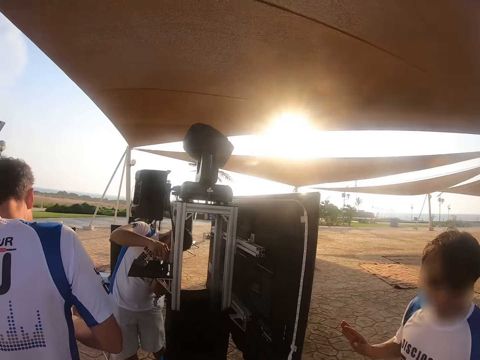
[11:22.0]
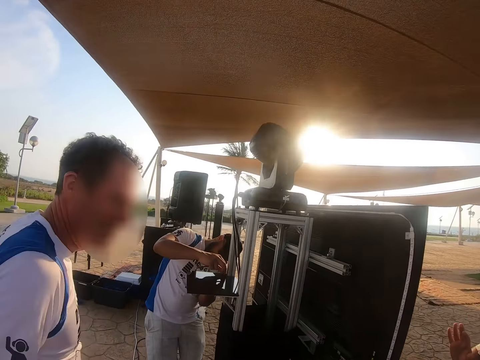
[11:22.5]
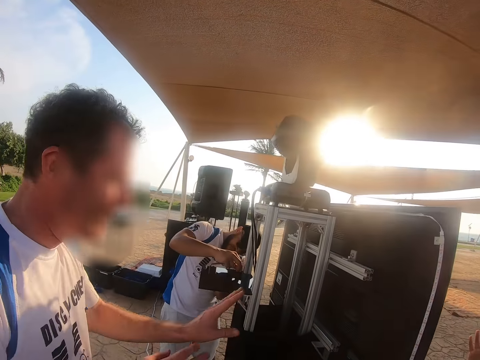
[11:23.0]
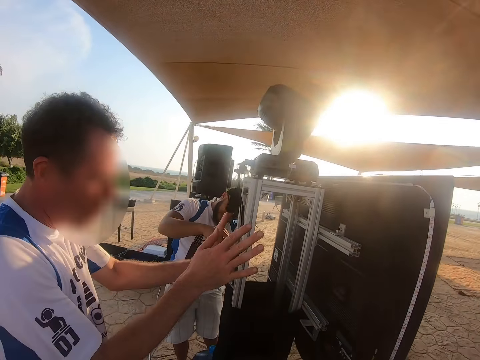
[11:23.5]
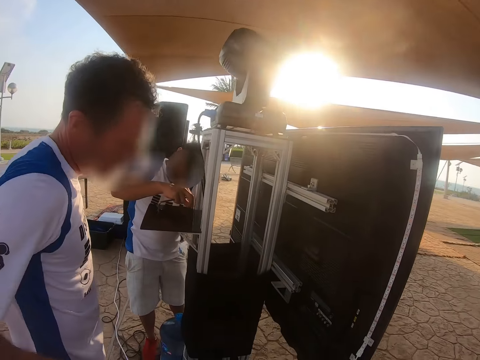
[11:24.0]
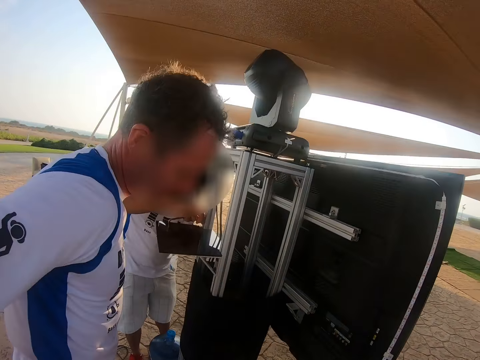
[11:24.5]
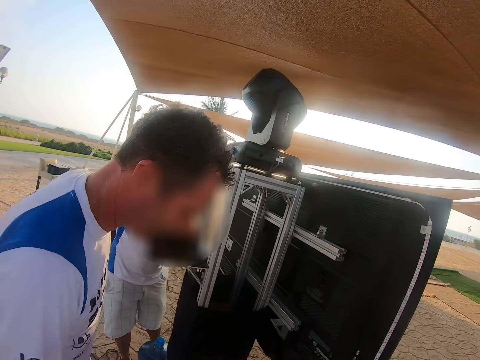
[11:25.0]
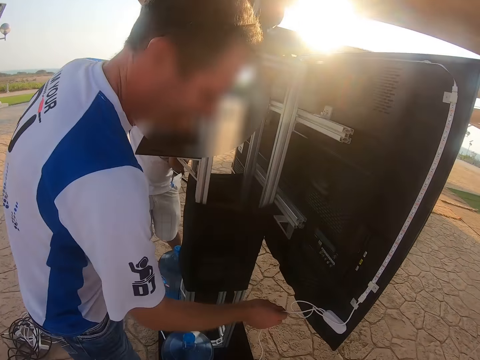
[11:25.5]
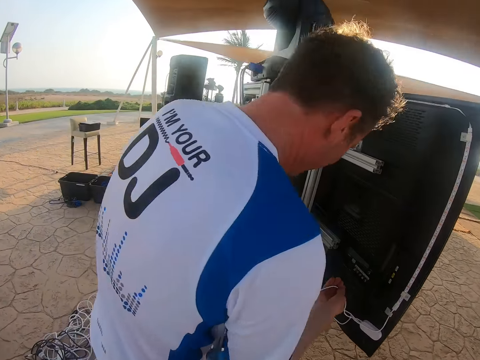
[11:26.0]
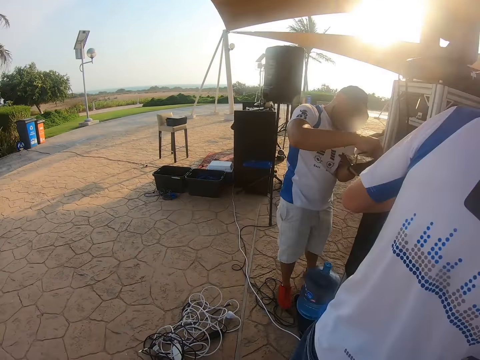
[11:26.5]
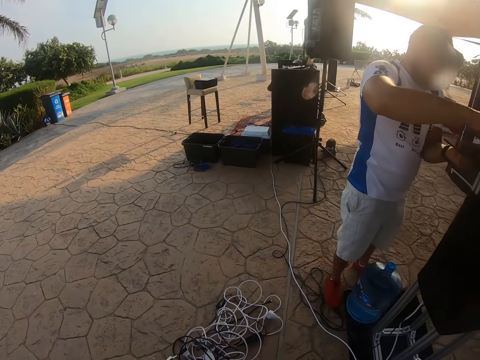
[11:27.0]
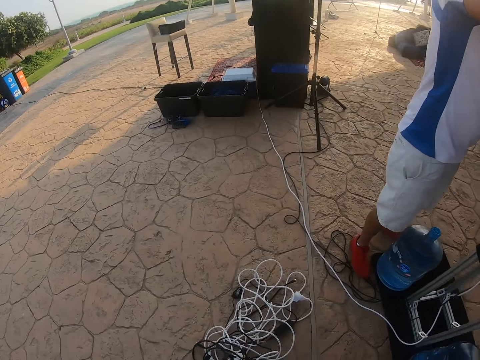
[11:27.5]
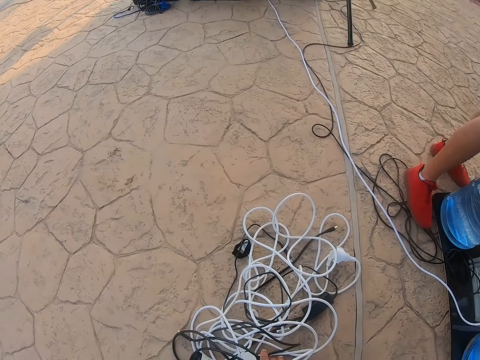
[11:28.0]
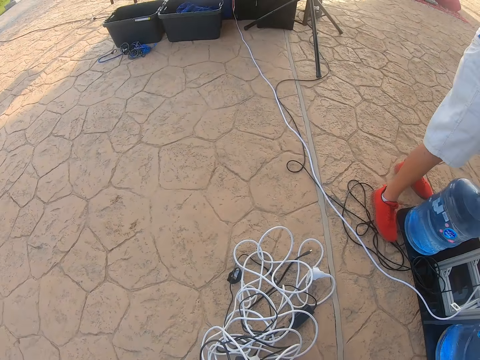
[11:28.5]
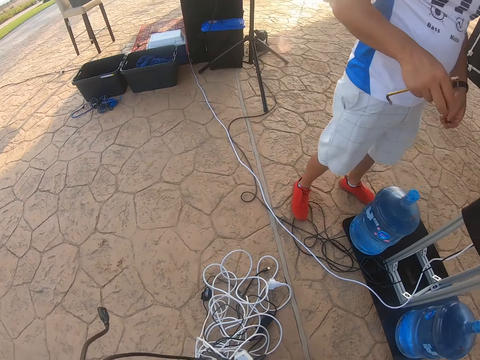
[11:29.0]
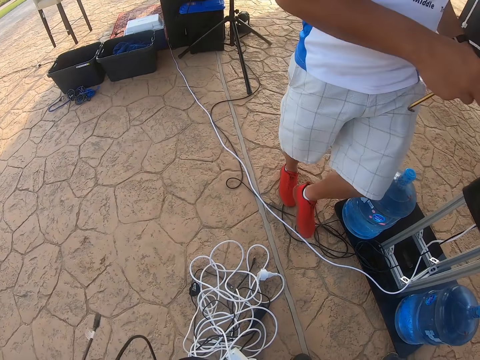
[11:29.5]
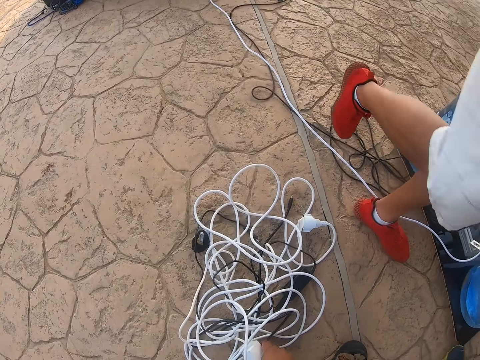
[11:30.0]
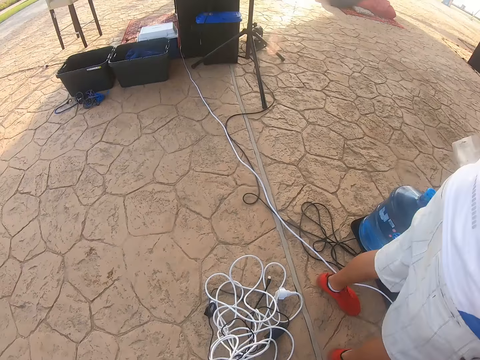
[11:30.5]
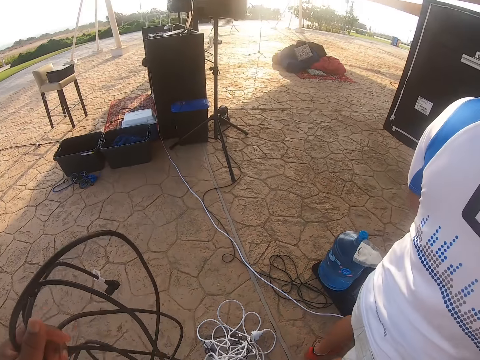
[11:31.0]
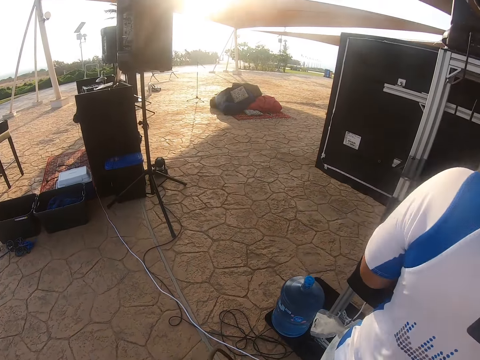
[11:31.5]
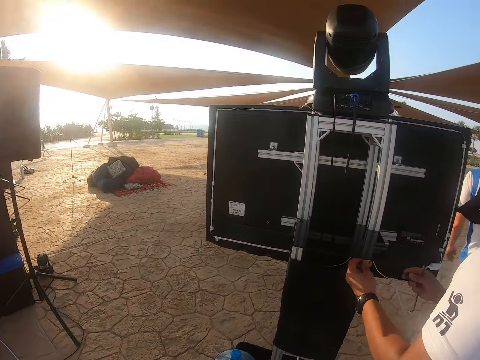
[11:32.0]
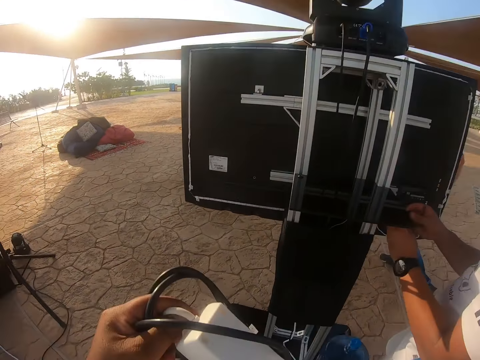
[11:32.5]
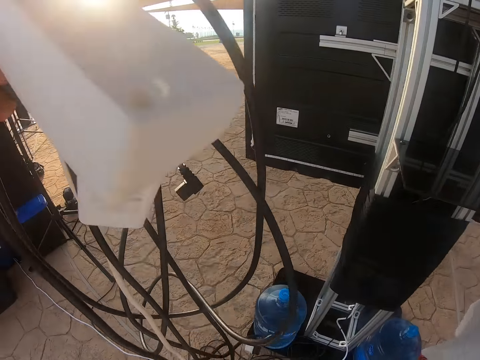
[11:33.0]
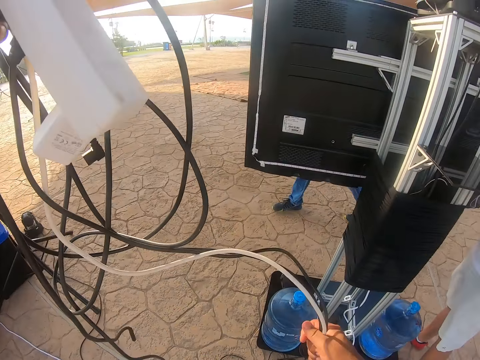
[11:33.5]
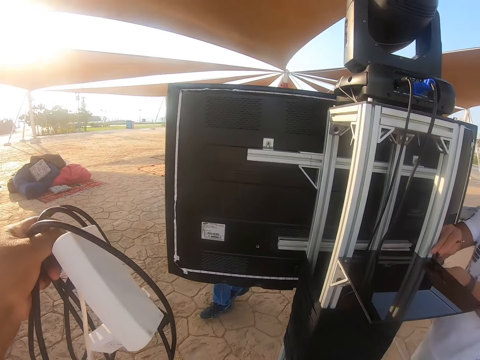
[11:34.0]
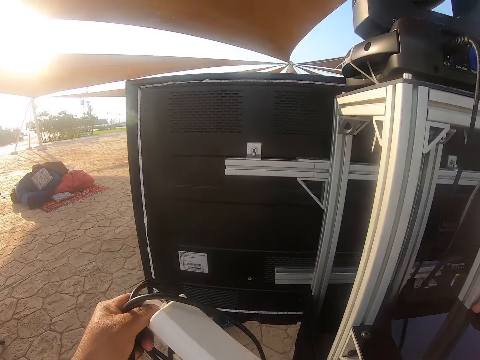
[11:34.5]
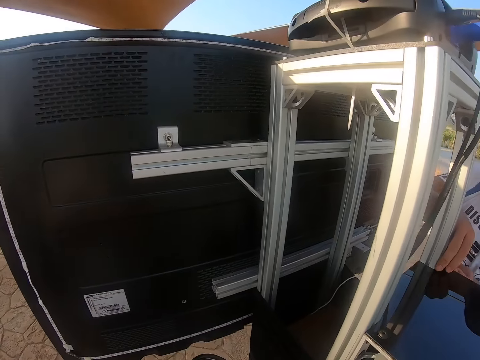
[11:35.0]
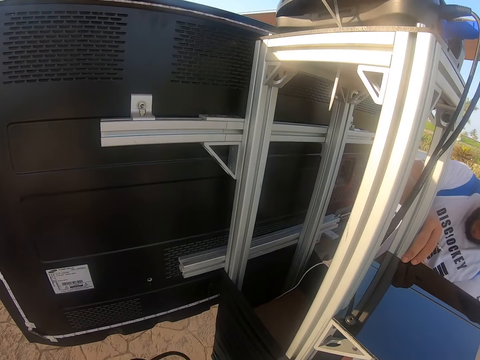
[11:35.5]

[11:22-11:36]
The camera wearer looks at a man. Another man interacts with the first man. A third man moves the hands. The second man touches the cables. The camera wearer walks behind the third man. They walk around, pick up a wire, and hold the wire. They touch the cables. The third man fixes the TV. The camera wearer lifts the wire. They touch the cables.

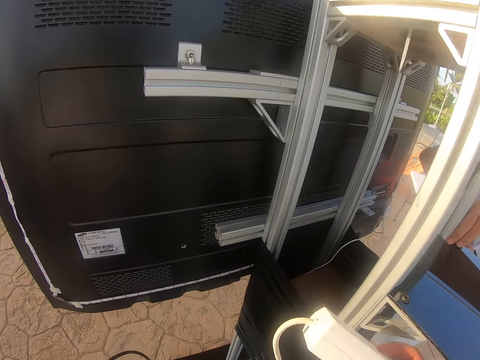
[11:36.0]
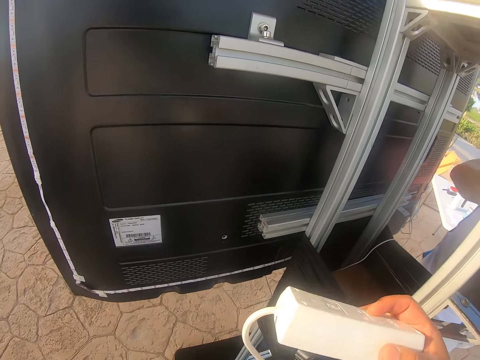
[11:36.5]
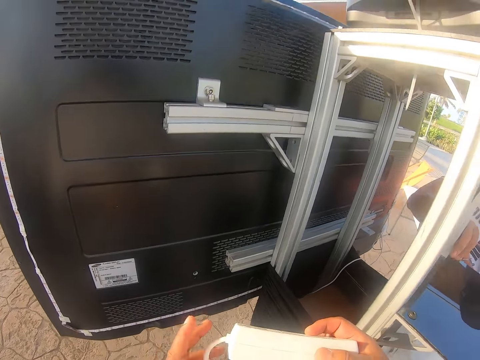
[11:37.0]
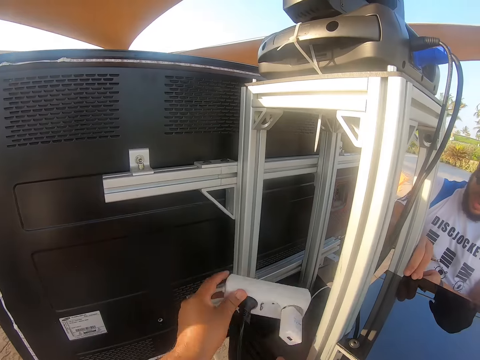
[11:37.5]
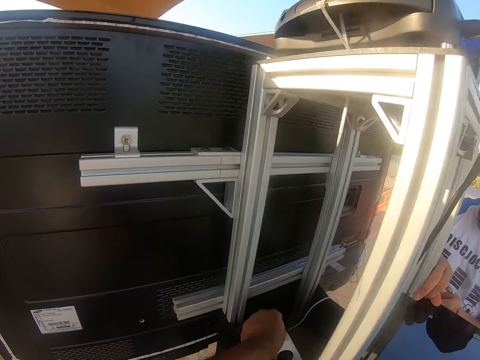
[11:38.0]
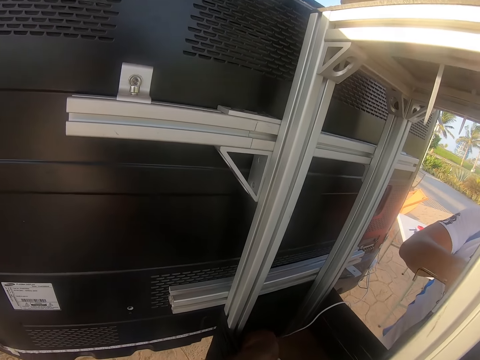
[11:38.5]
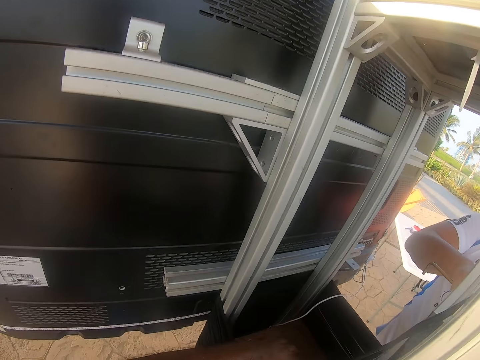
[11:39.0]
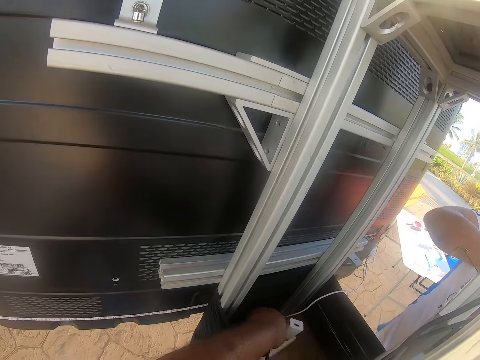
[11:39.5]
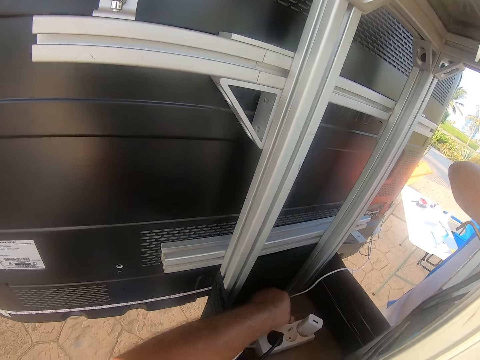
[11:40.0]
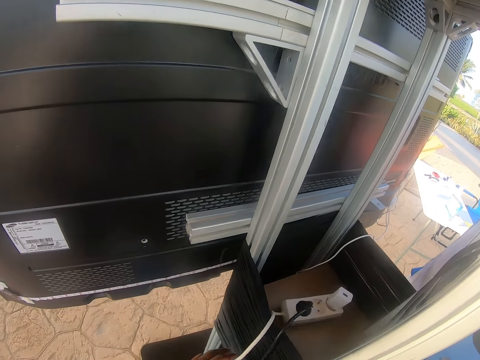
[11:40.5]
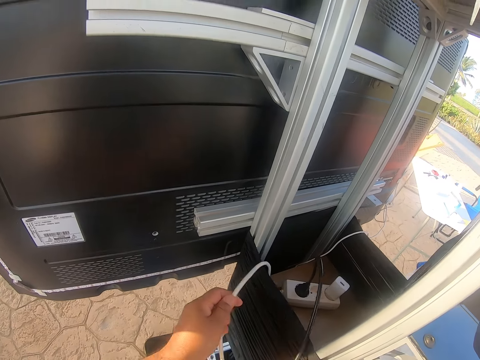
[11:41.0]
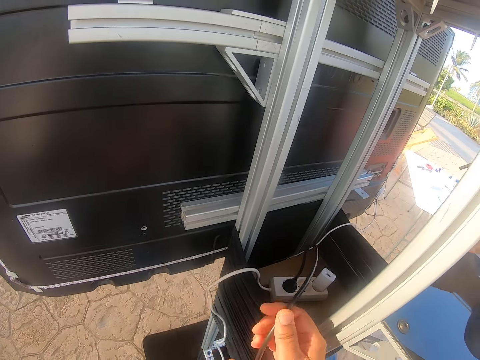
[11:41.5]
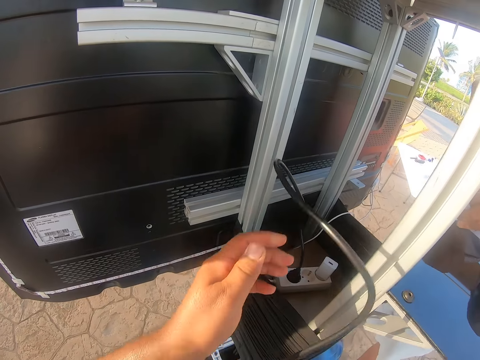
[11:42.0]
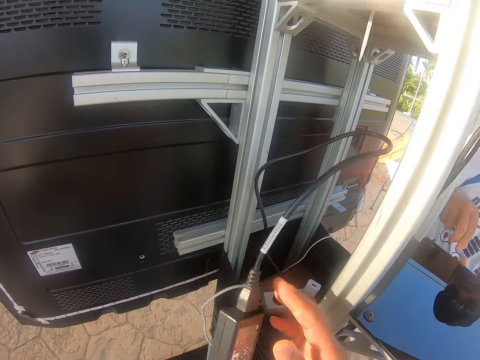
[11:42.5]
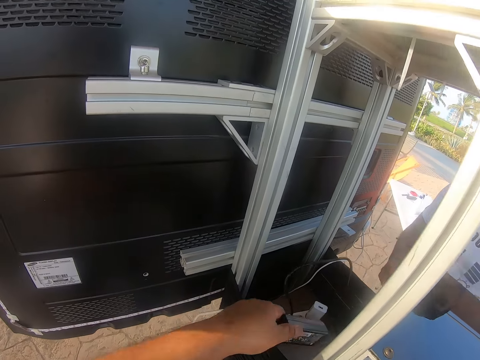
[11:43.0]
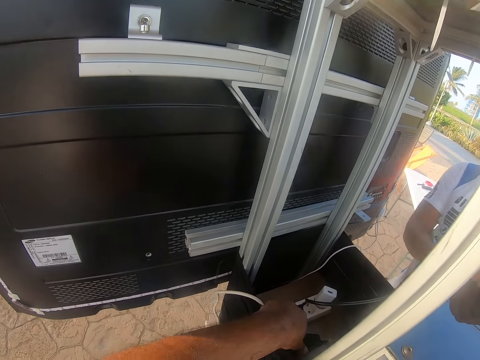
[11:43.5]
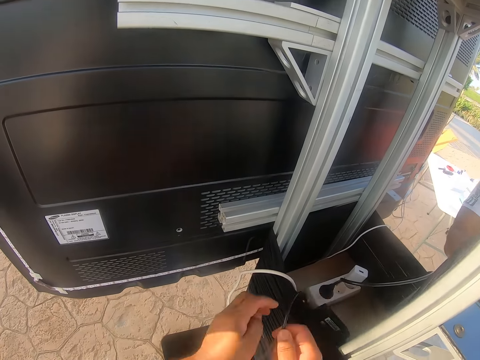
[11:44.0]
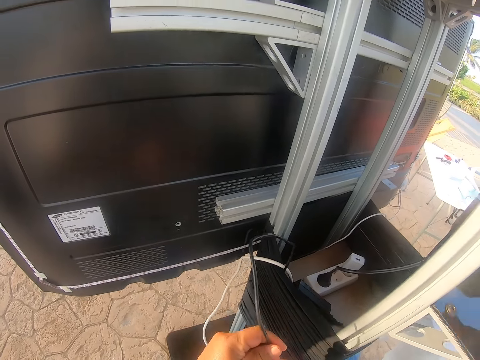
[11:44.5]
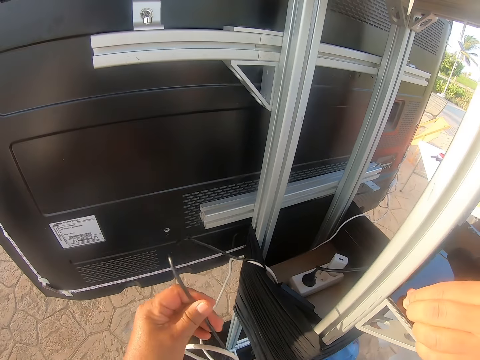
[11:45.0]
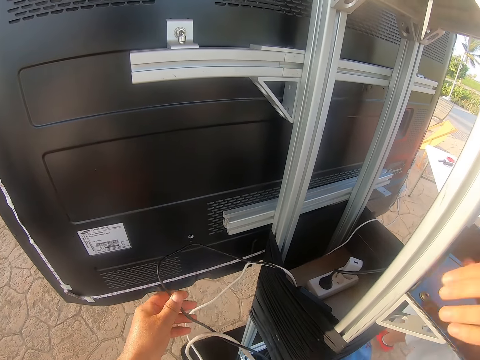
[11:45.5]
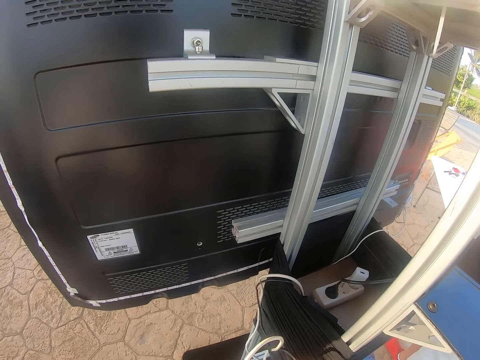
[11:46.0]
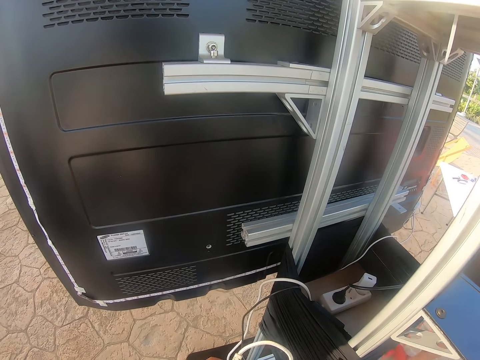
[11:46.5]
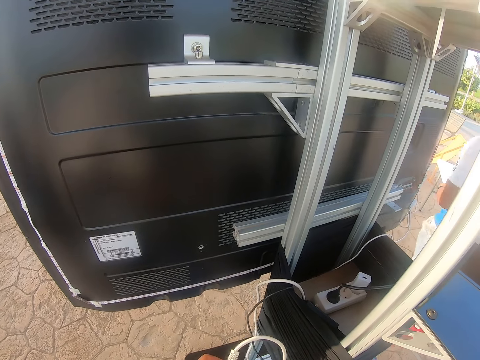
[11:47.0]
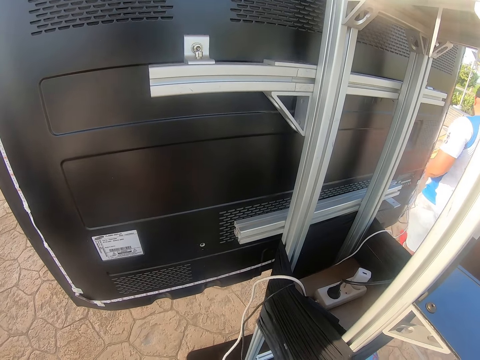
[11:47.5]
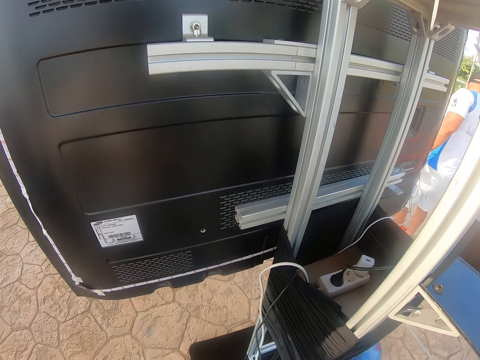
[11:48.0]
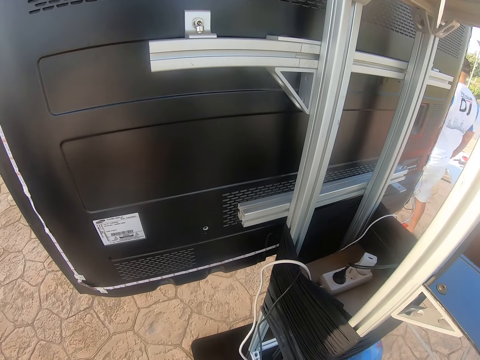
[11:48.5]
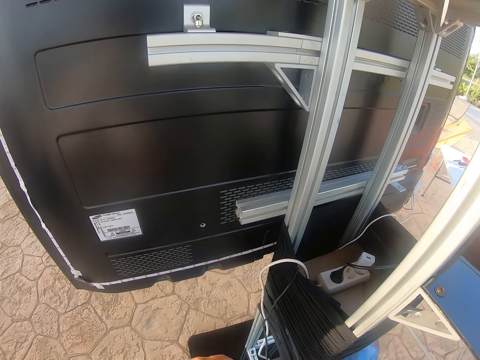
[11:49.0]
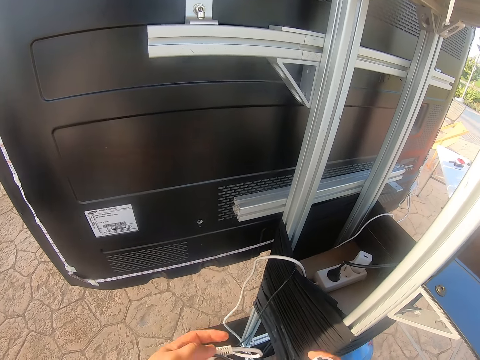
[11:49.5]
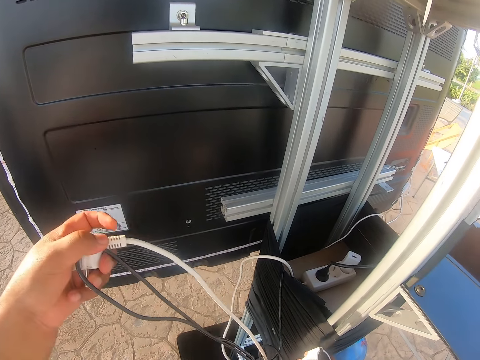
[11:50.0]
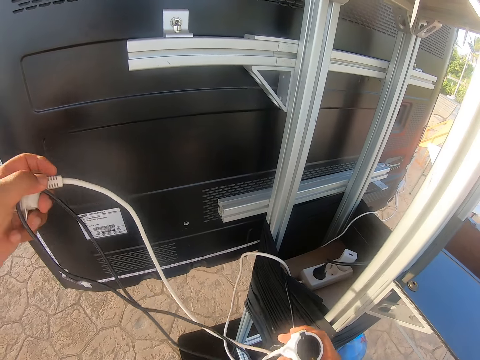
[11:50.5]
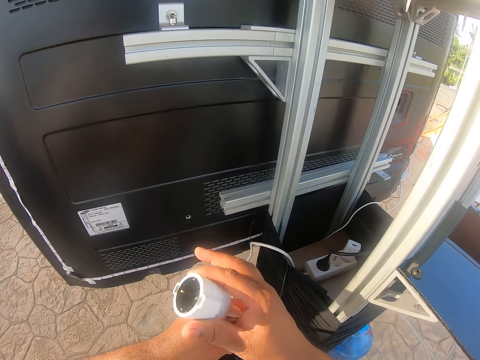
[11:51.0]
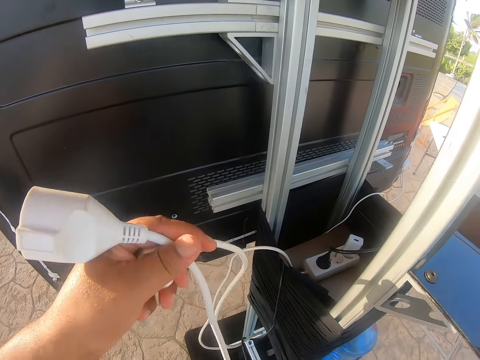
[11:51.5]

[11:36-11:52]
The camera wearer holds the socket. They touch the extension. They put the socket down. They touch the cables. They pull the wire. They put the wire down. They pull the wire.
